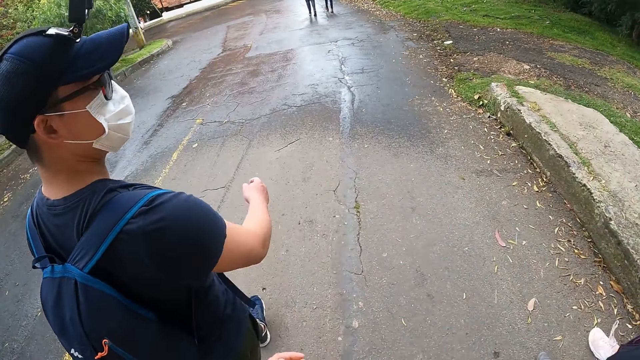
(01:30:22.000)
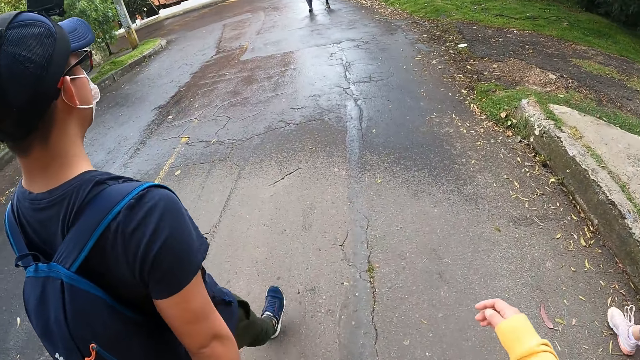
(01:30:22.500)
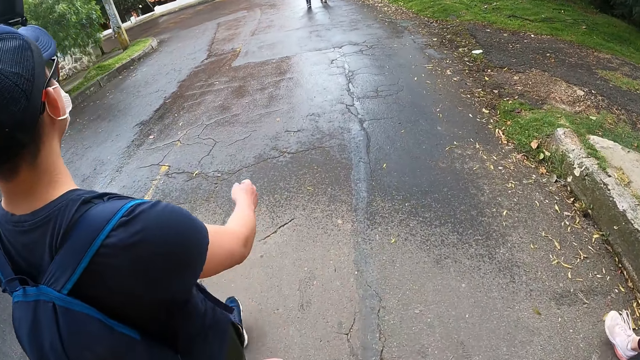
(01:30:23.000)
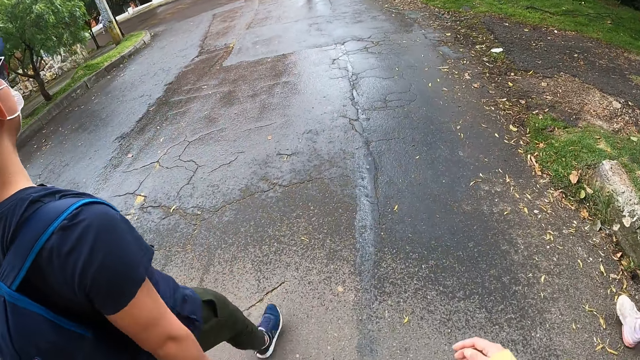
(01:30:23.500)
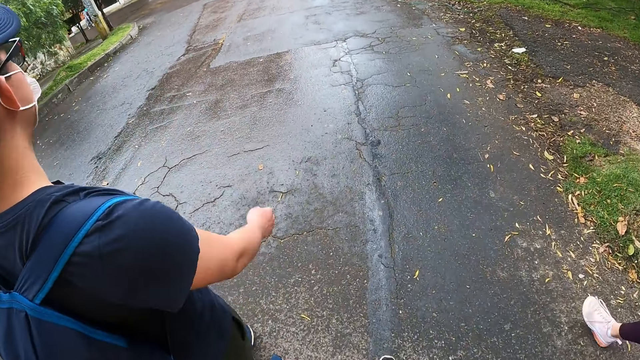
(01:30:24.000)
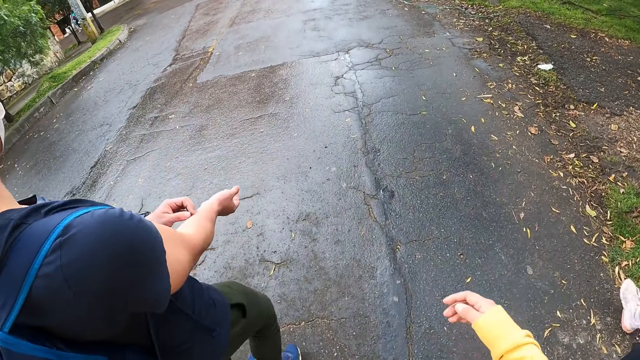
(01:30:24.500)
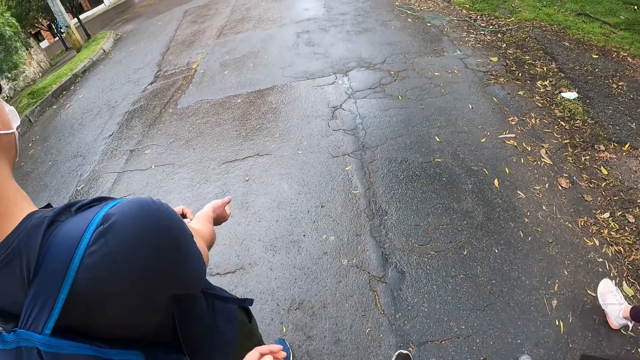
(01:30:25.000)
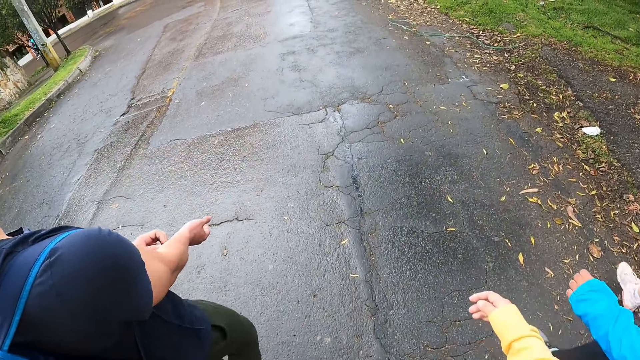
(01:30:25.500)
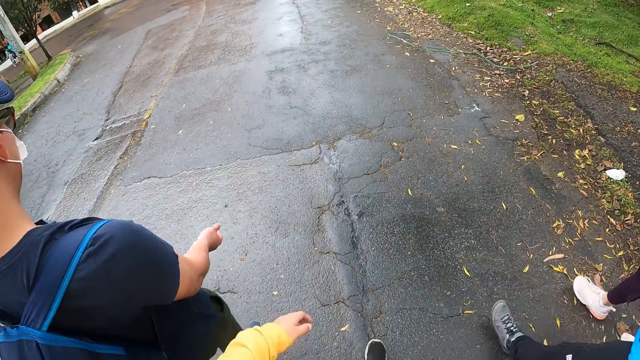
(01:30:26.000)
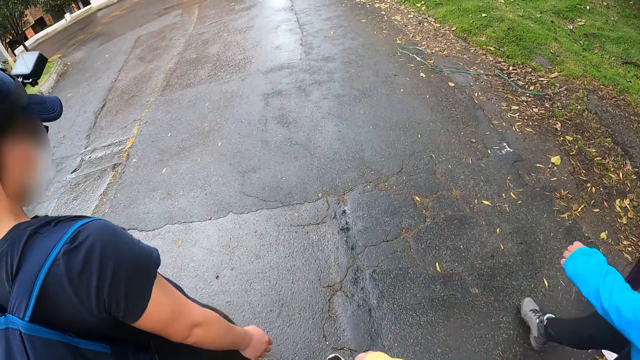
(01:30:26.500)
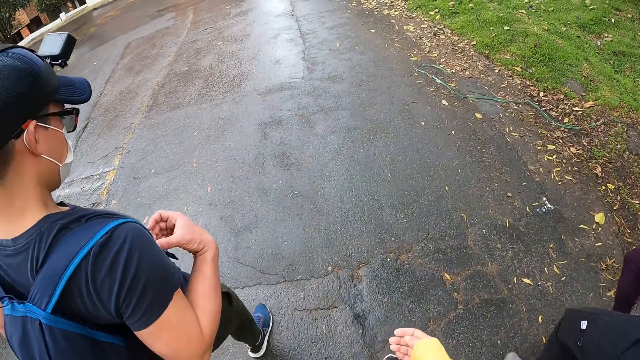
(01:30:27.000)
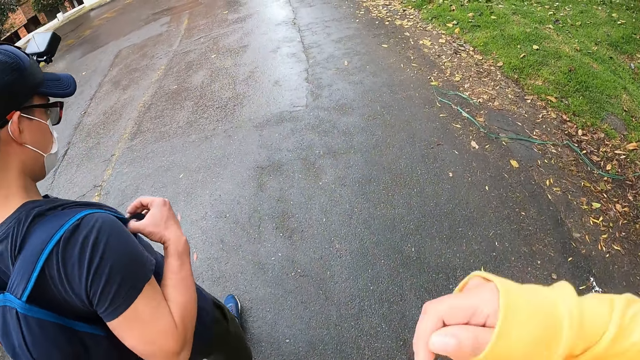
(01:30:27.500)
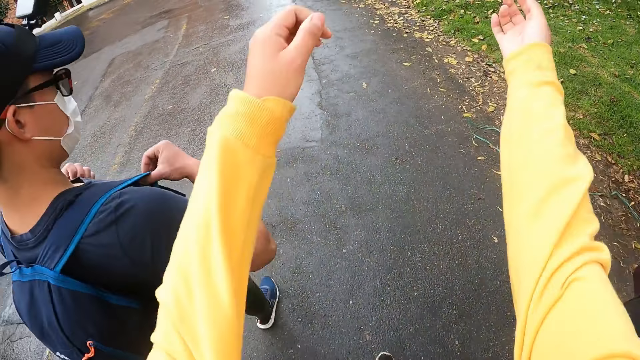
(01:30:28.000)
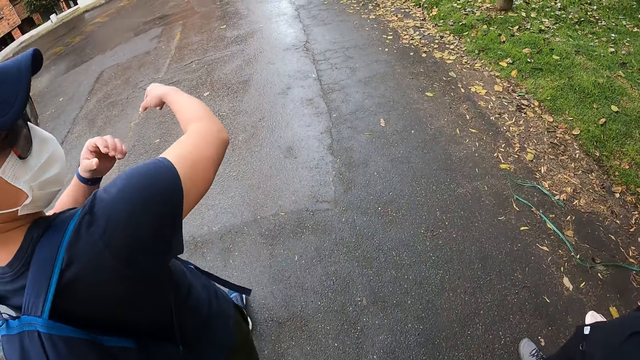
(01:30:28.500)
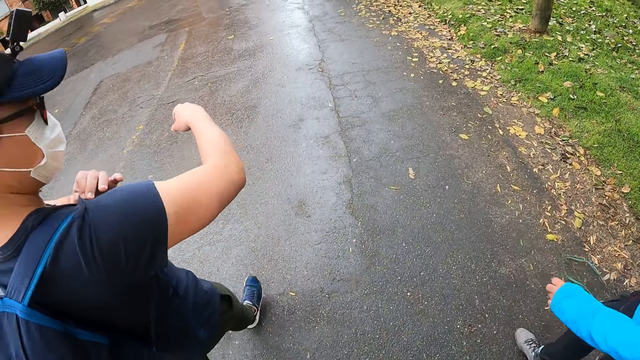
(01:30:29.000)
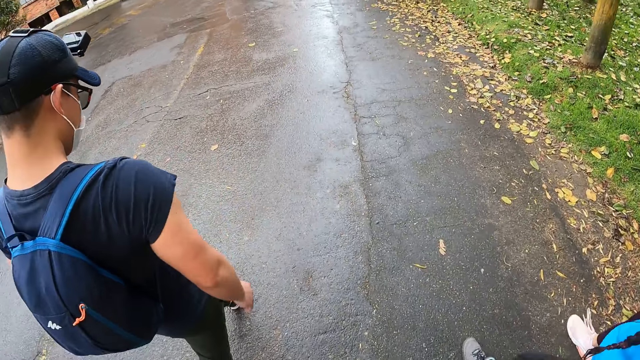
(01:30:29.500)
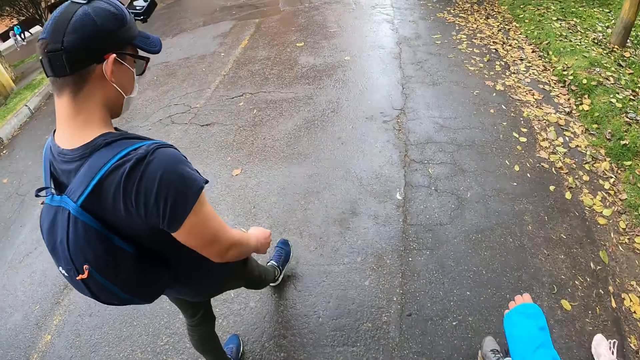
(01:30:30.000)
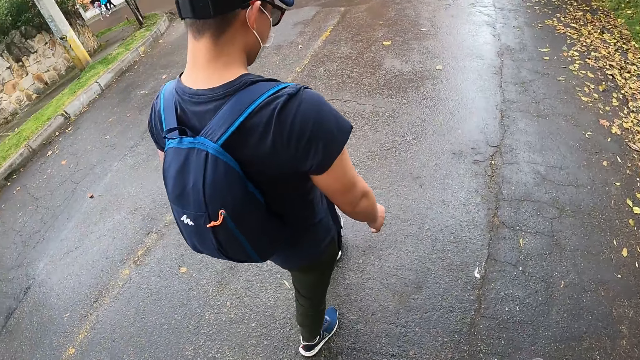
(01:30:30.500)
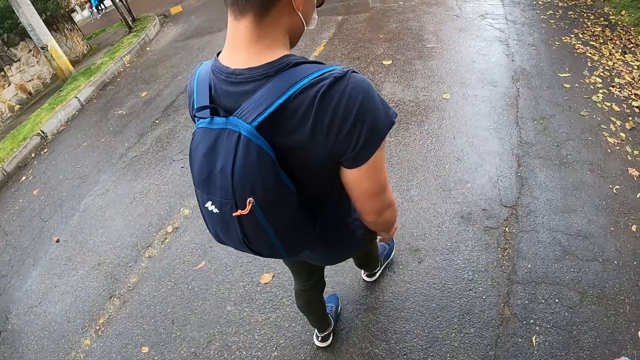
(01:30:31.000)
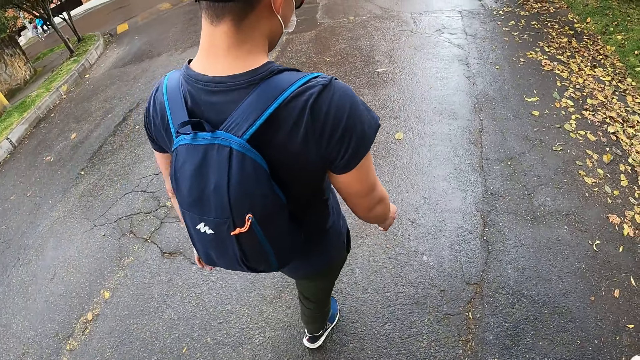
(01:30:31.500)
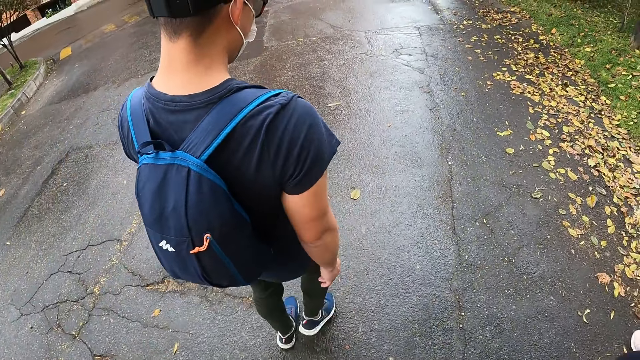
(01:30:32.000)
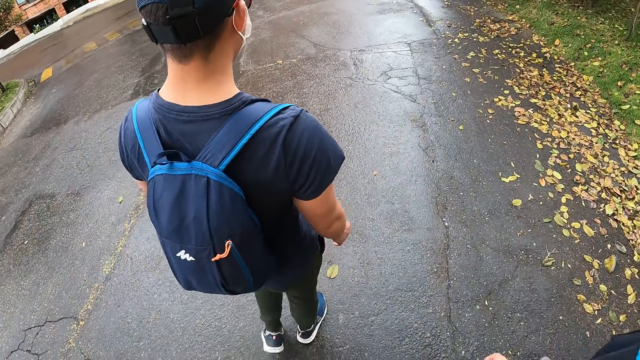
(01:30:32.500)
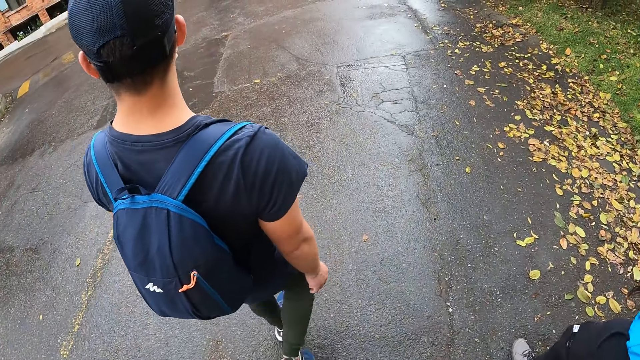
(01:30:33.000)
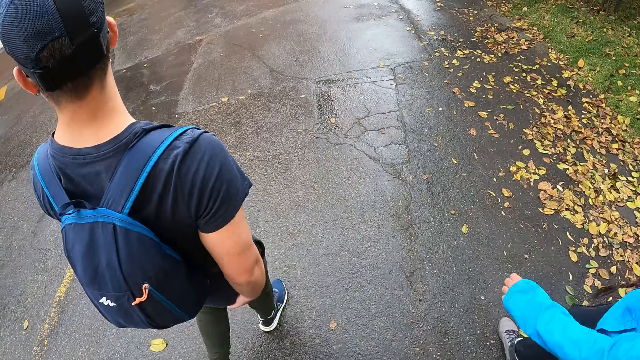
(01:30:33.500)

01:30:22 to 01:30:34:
The man scratches his right hand with his left hand. He adjusts the straps of a bag on his back with both hands. The camera wearer moves the hands. The man touches the bag.

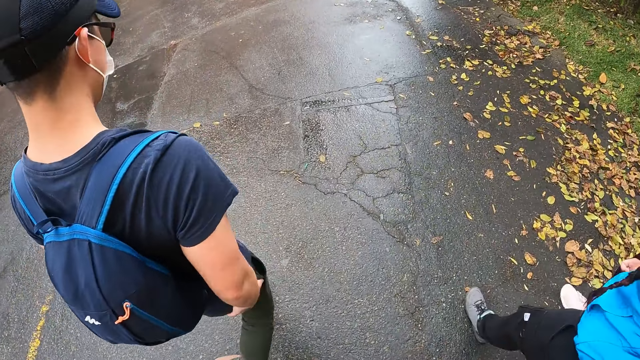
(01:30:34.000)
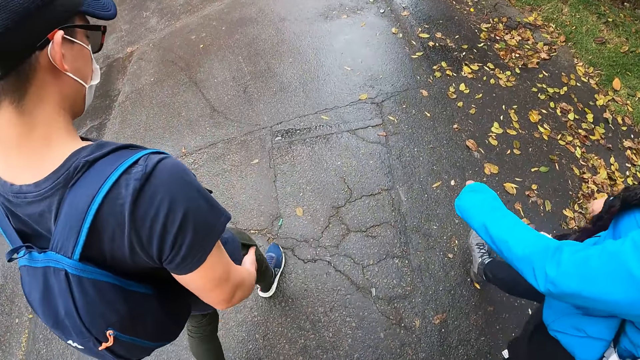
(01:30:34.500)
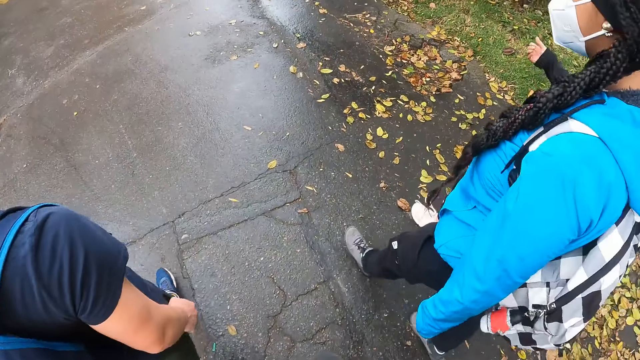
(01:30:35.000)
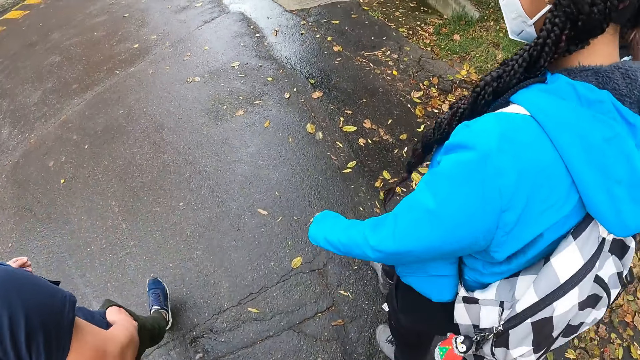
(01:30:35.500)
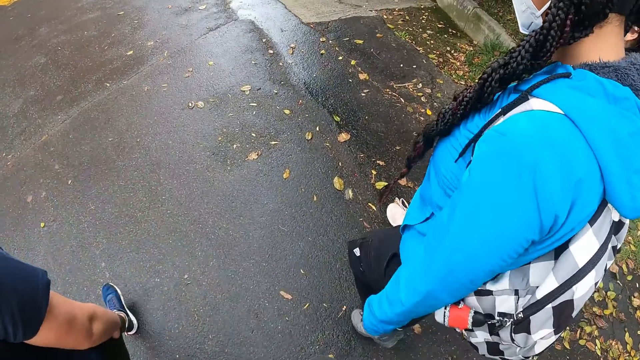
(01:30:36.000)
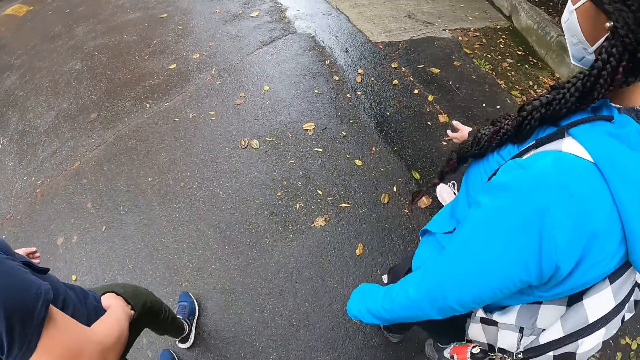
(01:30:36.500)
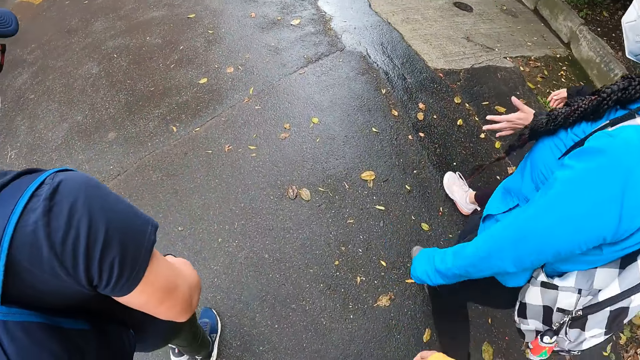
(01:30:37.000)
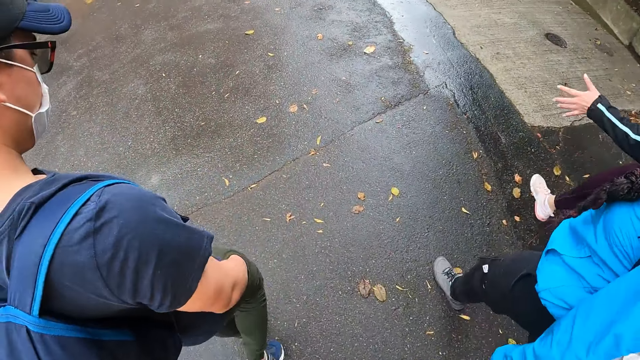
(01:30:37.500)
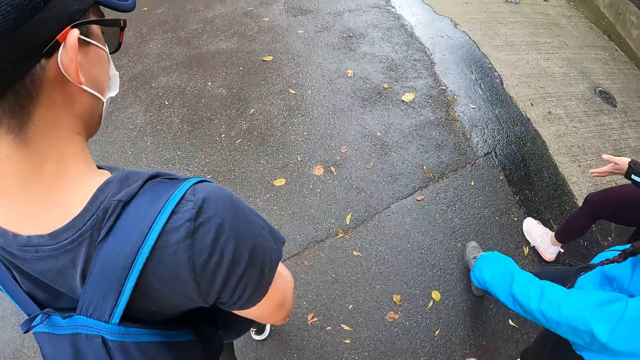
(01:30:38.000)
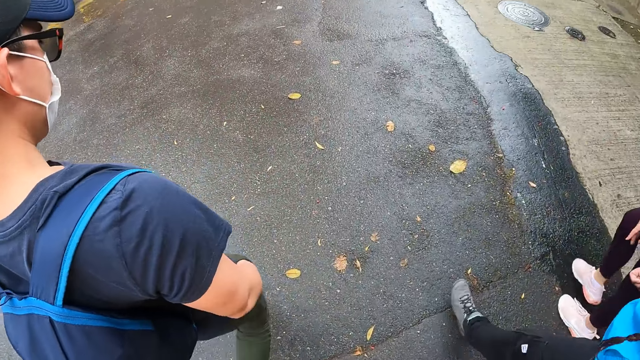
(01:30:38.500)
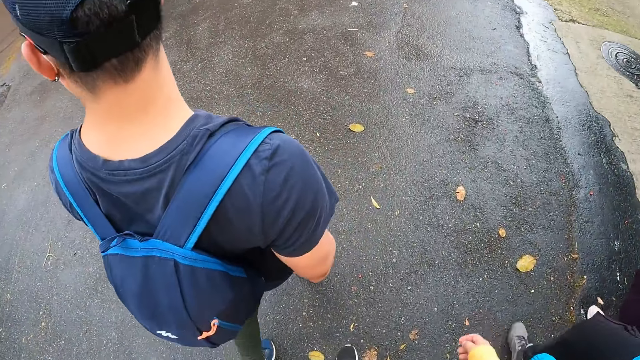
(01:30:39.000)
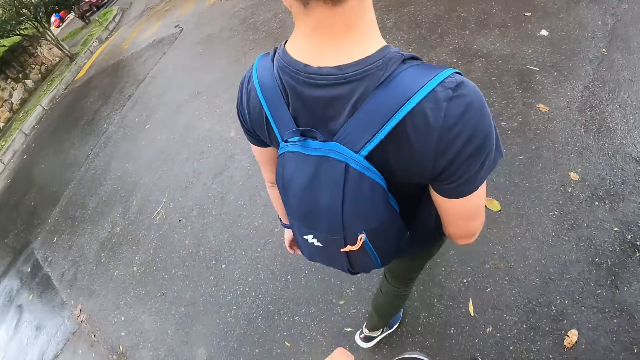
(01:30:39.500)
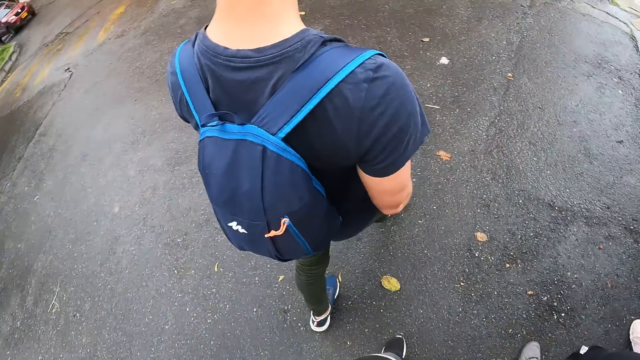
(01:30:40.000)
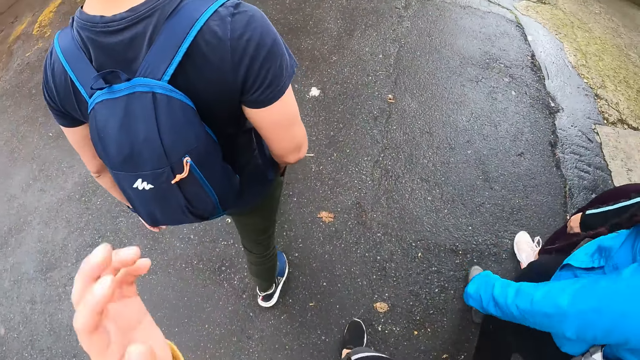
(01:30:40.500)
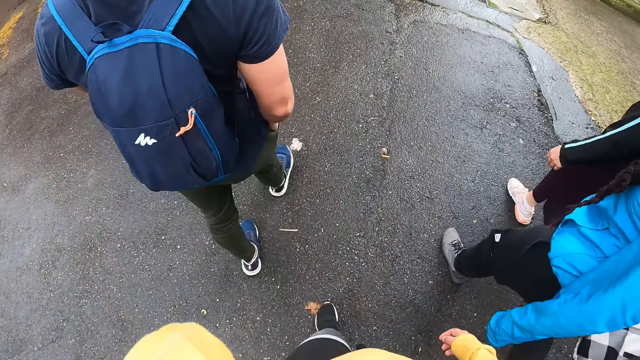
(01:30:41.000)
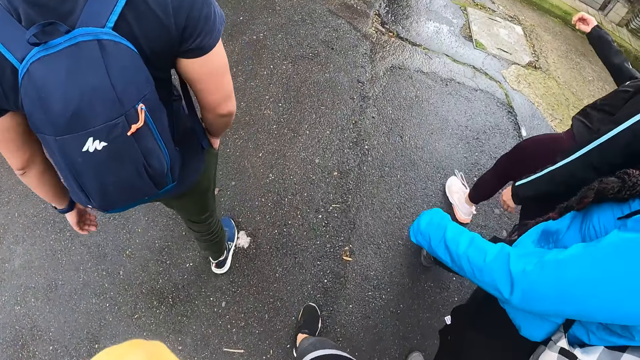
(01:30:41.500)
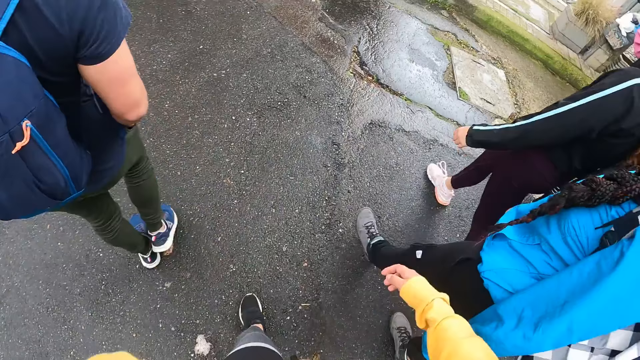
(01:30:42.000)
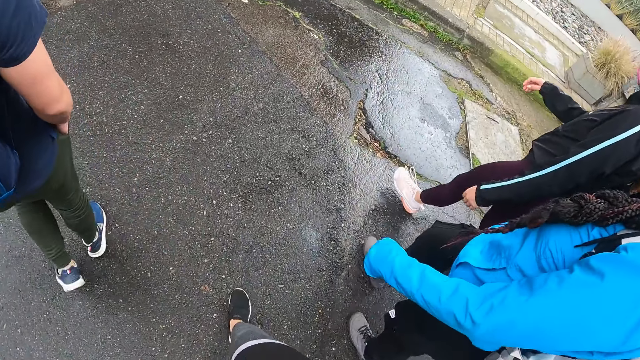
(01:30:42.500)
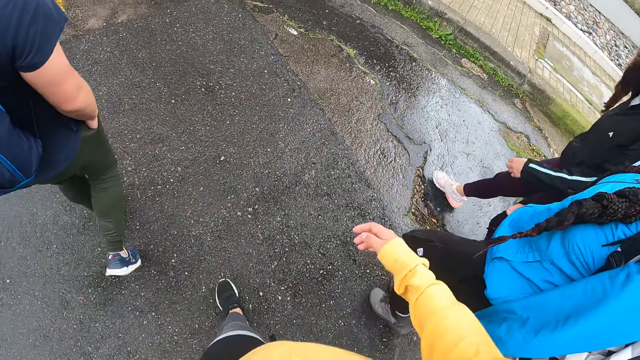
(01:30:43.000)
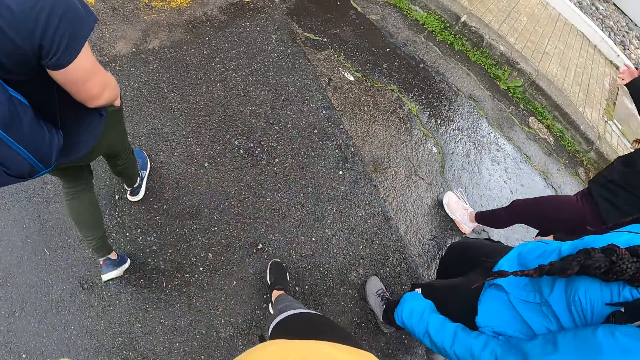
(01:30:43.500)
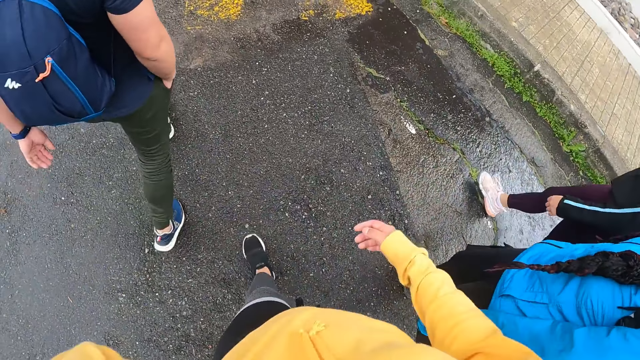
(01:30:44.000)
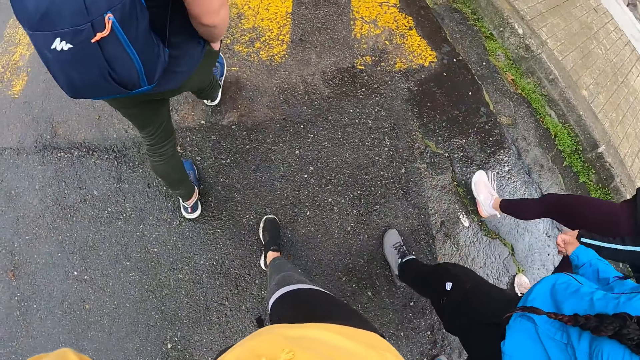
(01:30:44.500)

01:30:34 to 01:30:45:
The camera wearer moves the hand. They walk on the road.
